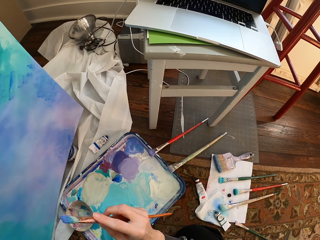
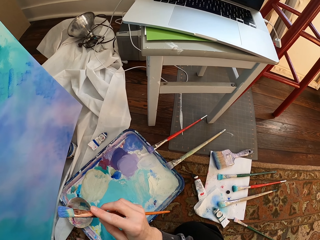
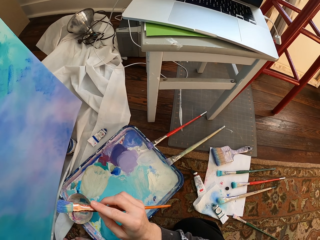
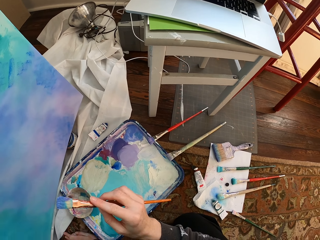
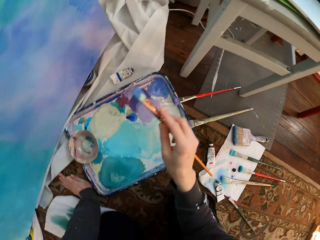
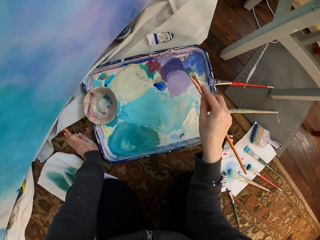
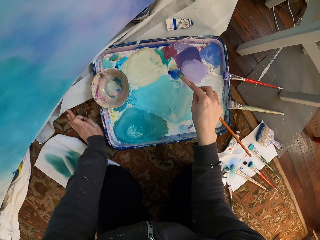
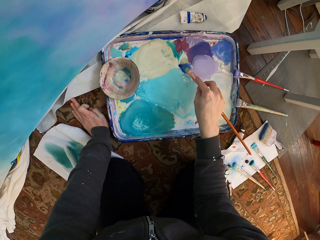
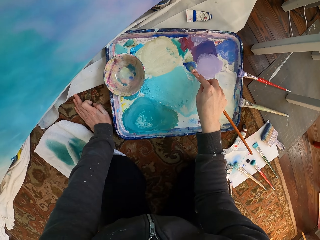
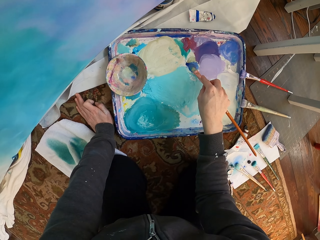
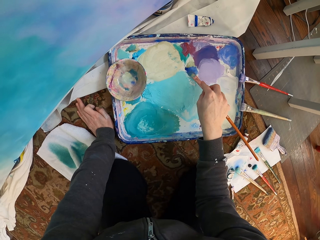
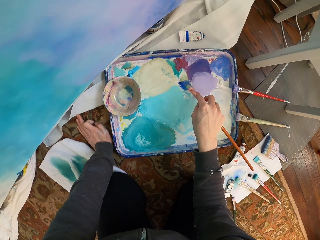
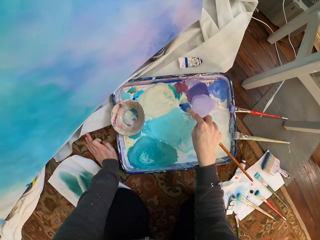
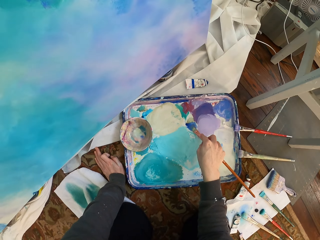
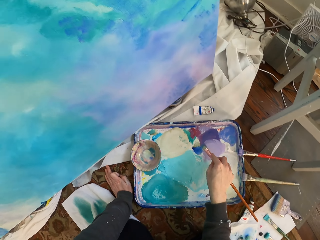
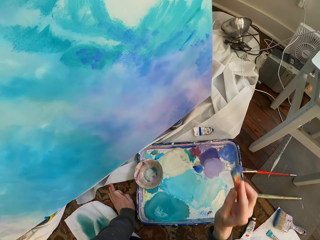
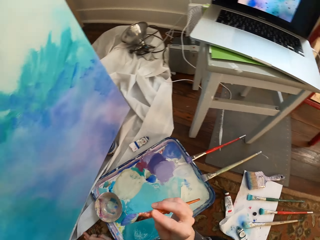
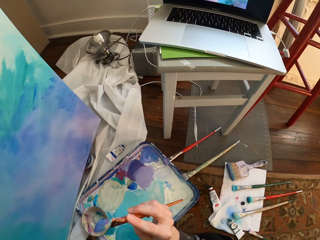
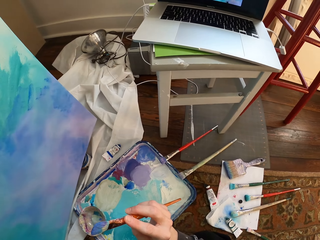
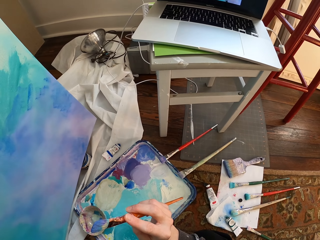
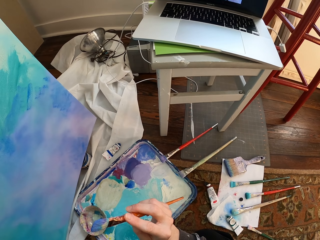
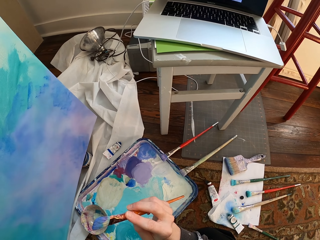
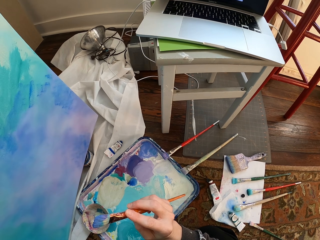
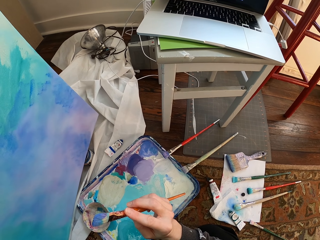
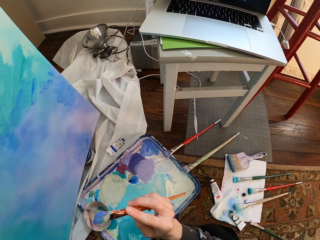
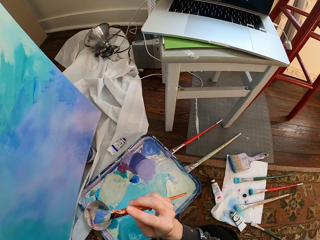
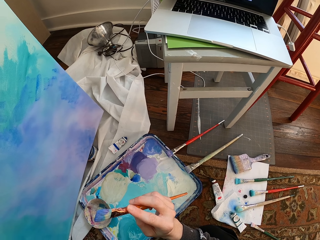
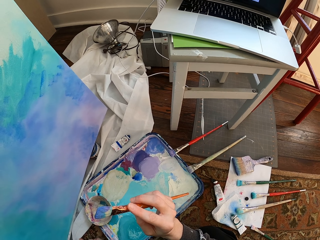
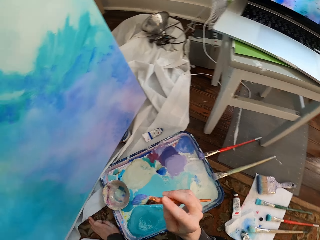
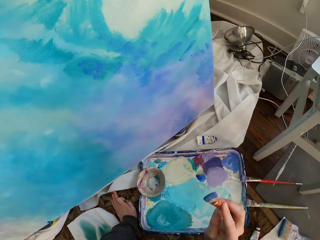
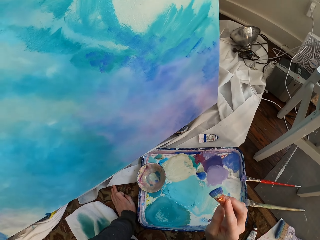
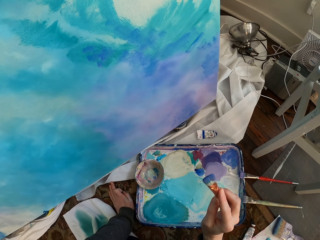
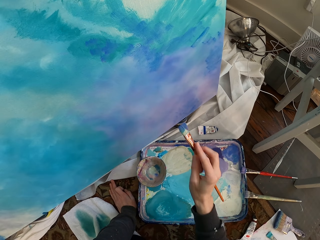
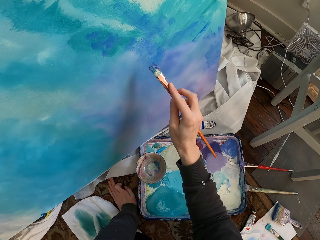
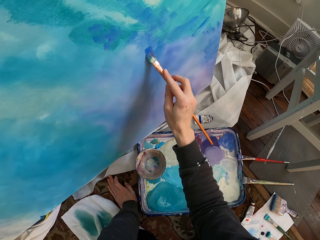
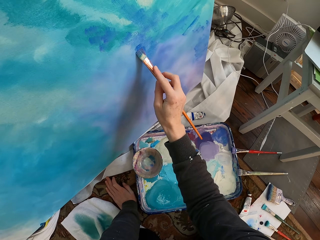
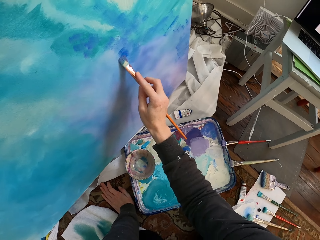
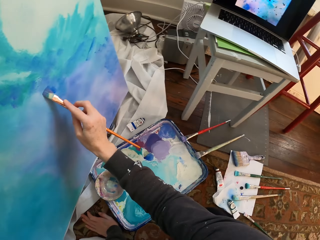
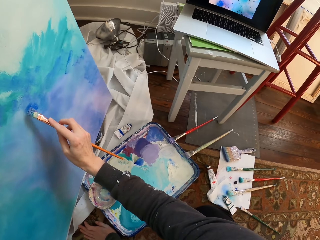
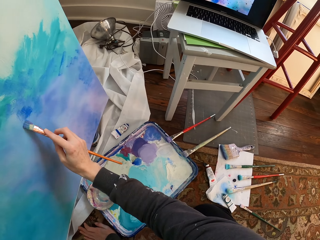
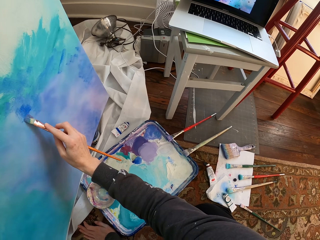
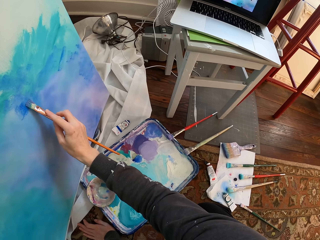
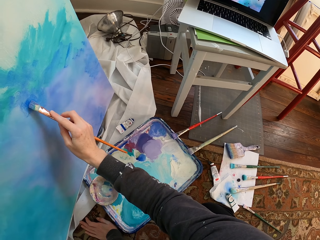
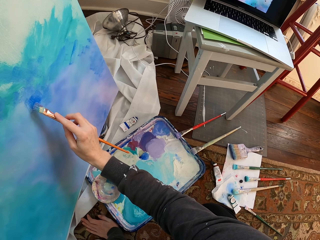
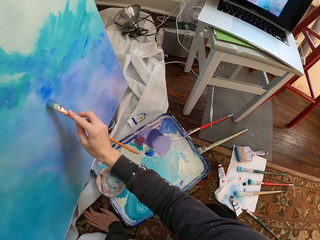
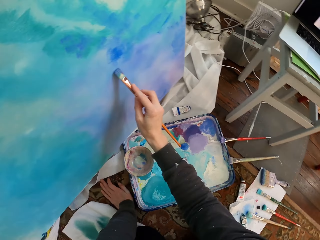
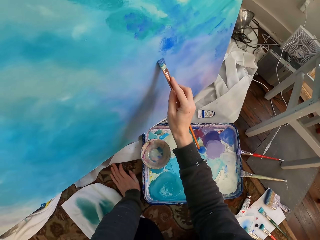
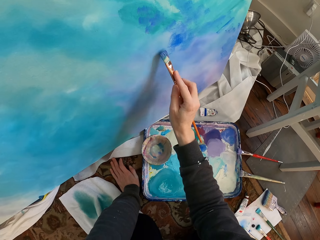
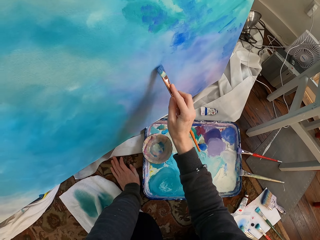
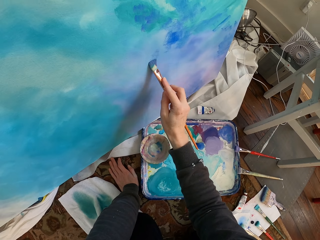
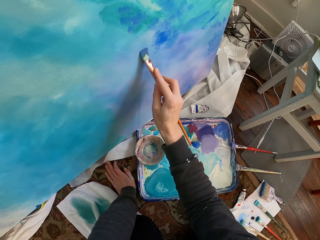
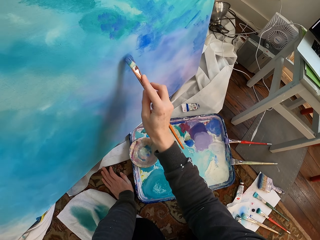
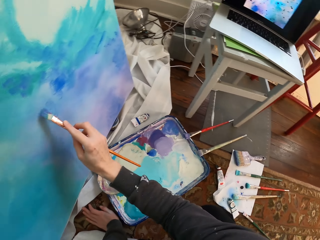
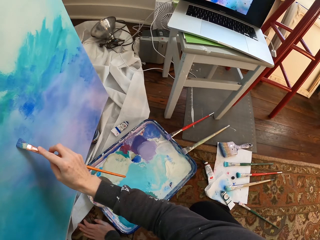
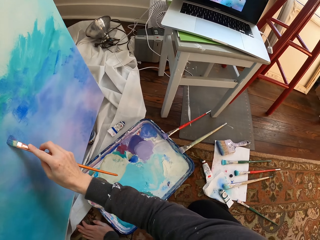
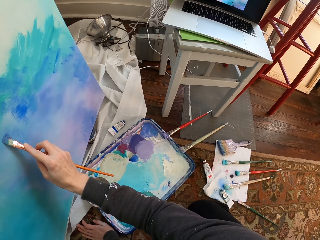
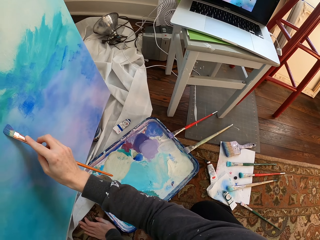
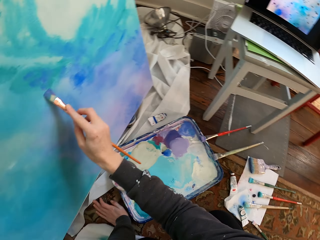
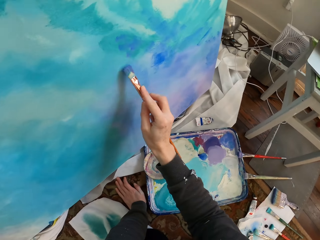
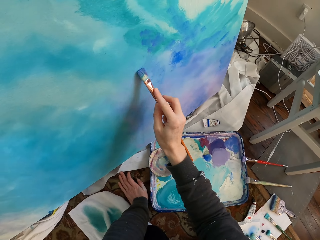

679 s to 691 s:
The camera wearer mixes the paint. They brush paint. They dip the paint brush in the paint dish. They paint the board.

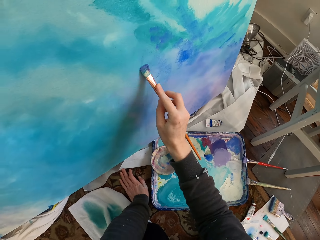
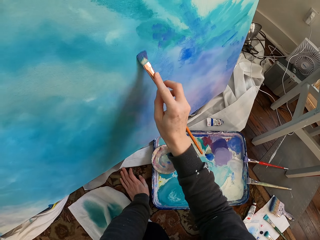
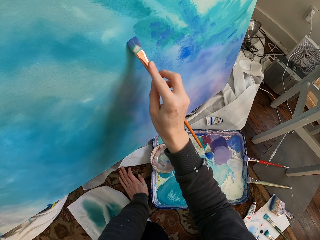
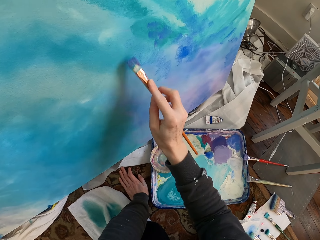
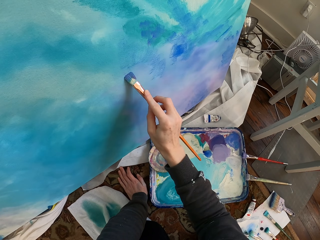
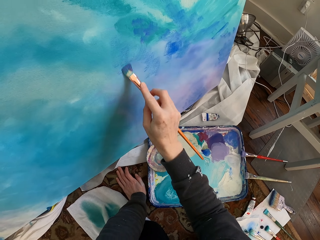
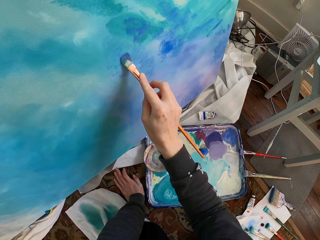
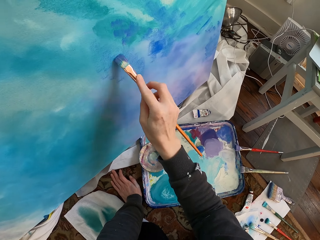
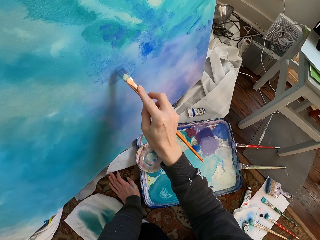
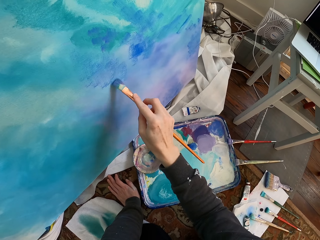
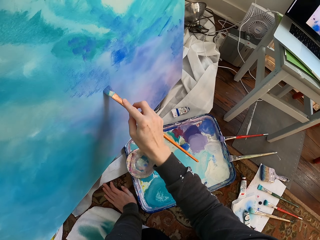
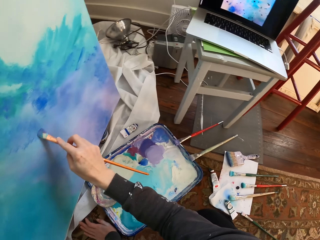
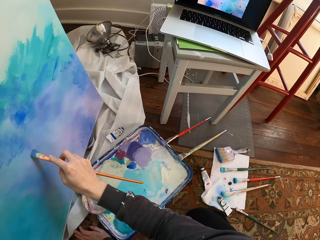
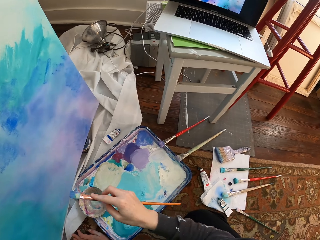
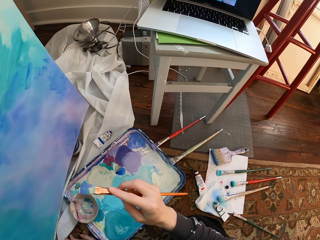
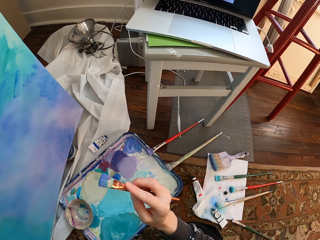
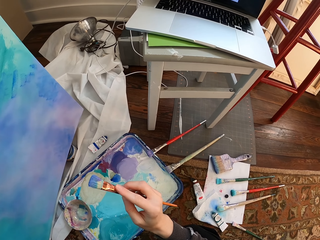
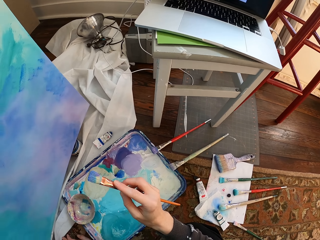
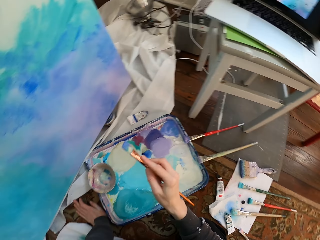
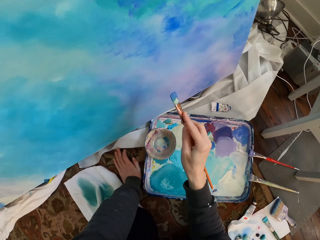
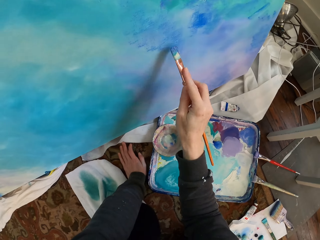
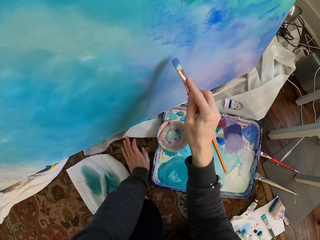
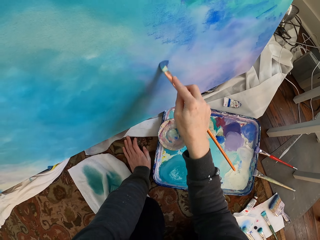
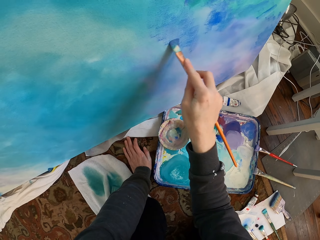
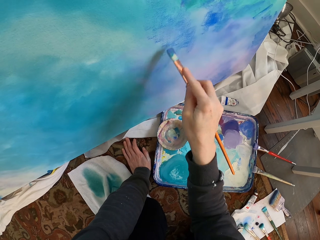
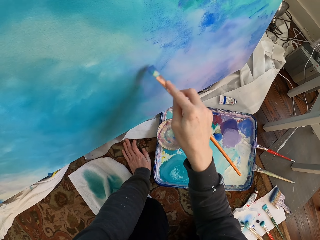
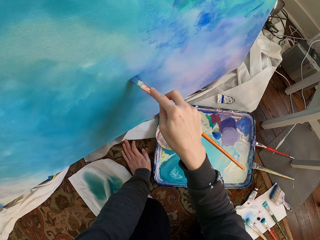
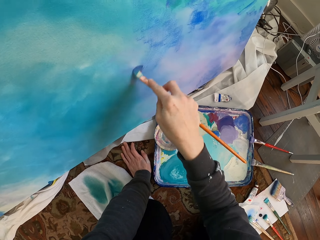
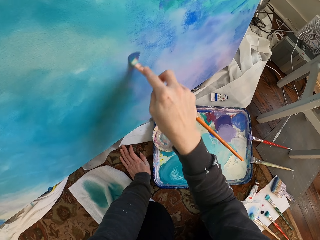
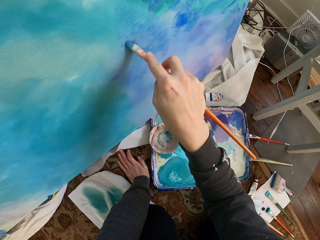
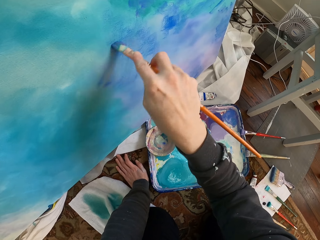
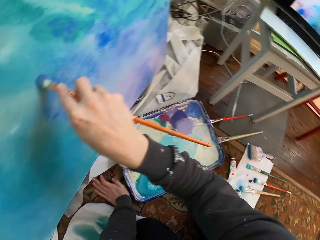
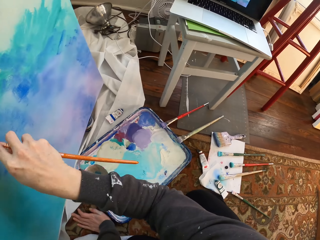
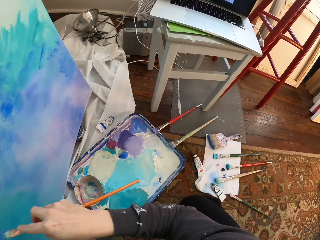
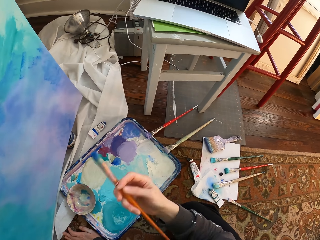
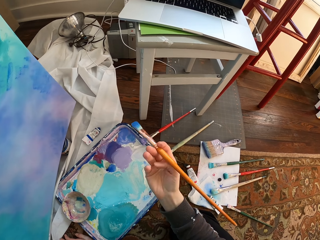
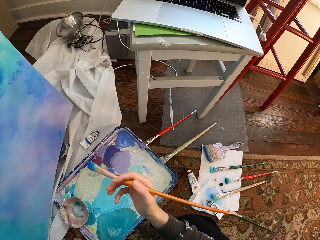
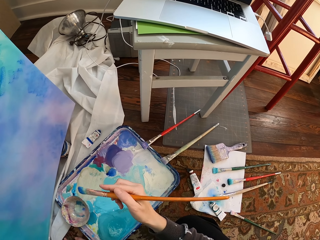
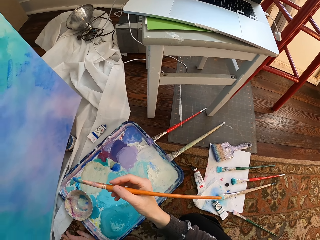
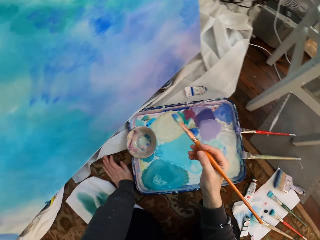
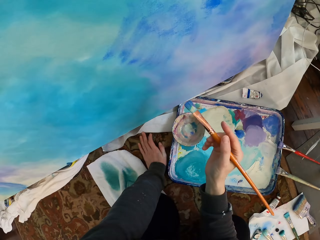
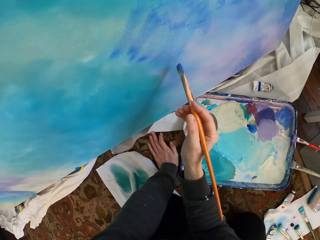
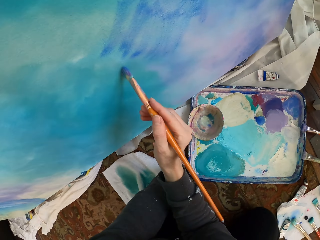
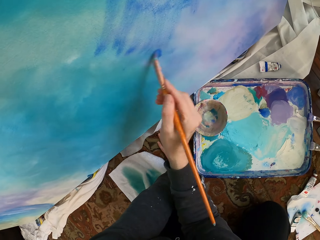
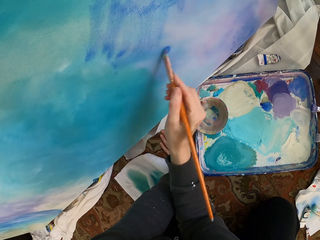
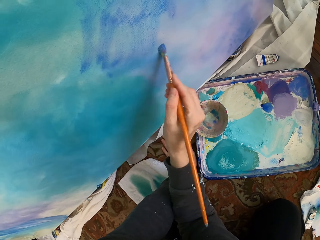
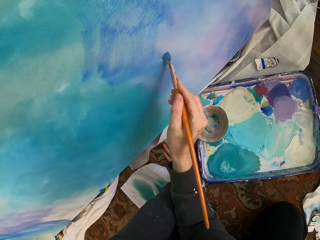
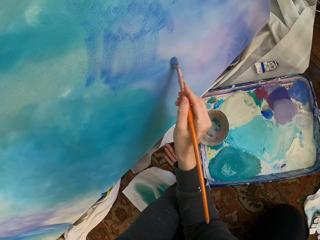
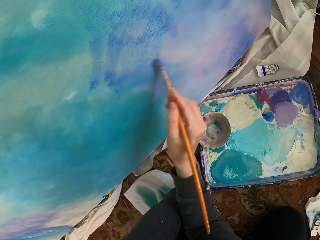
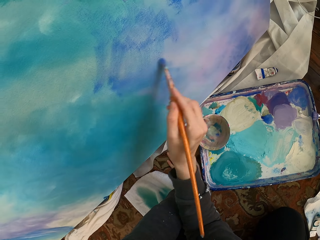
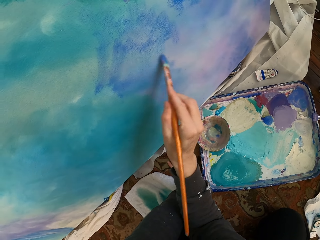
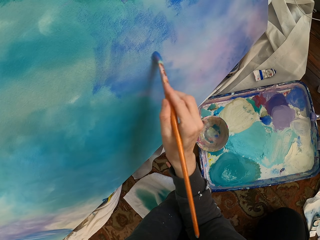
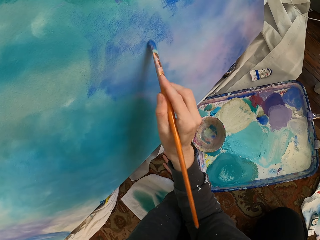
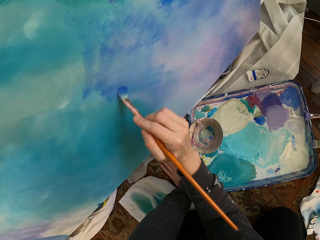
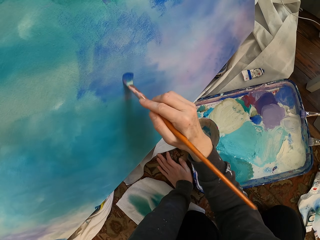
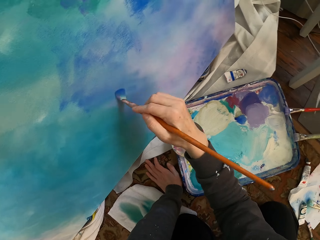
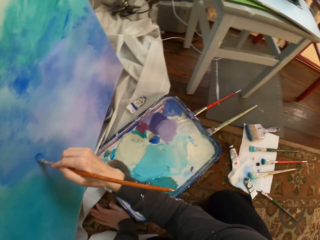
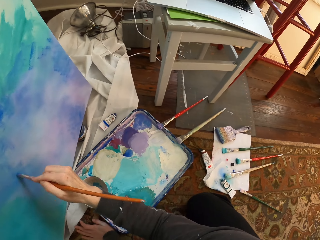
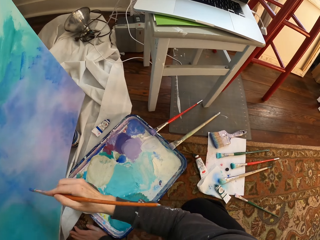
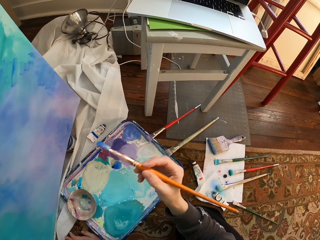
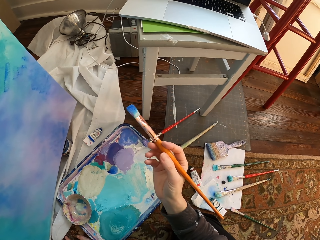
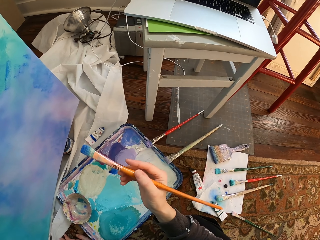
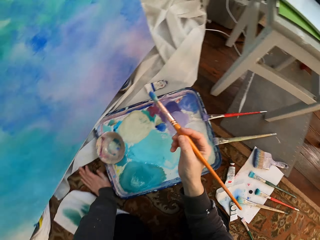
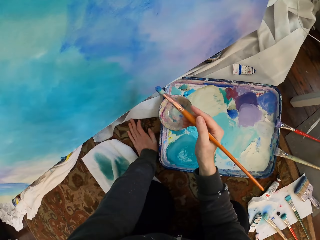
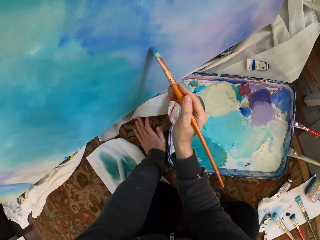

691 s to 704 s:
The camera wearer paints the board.
